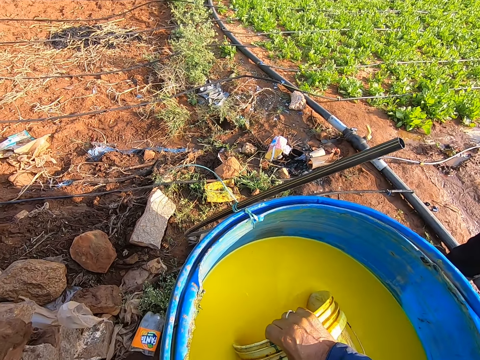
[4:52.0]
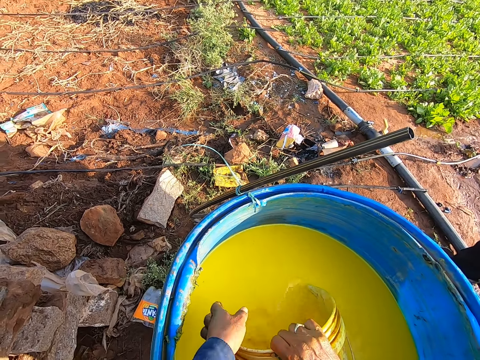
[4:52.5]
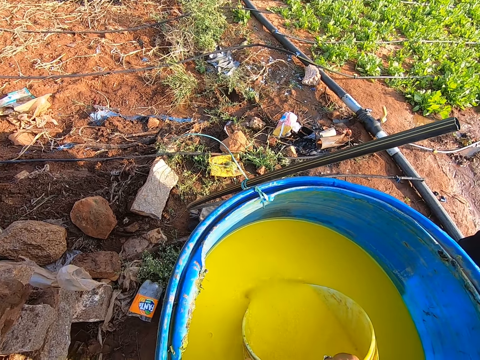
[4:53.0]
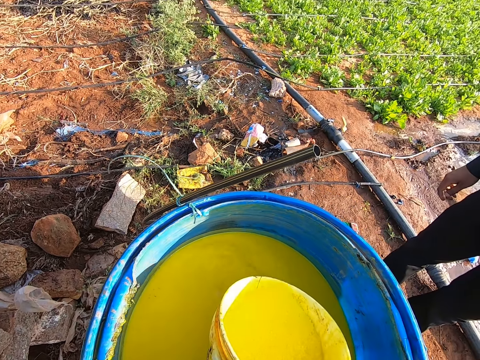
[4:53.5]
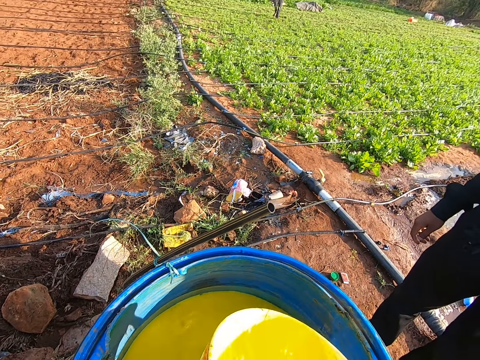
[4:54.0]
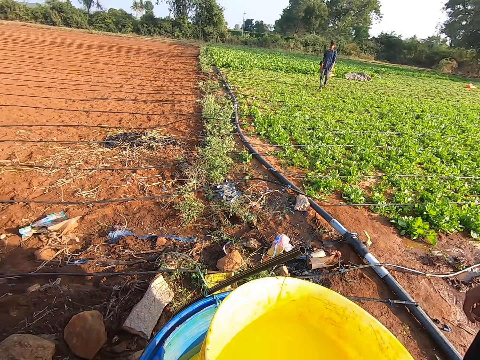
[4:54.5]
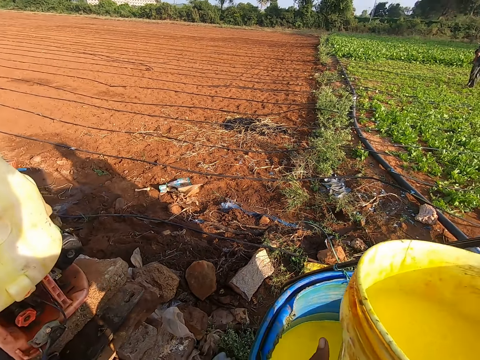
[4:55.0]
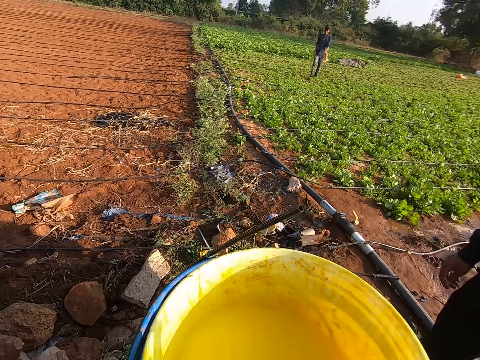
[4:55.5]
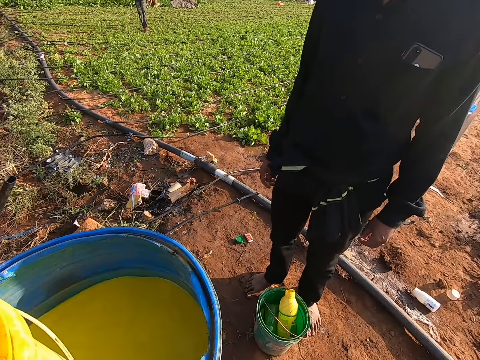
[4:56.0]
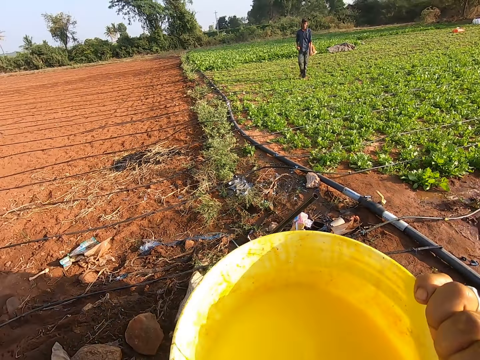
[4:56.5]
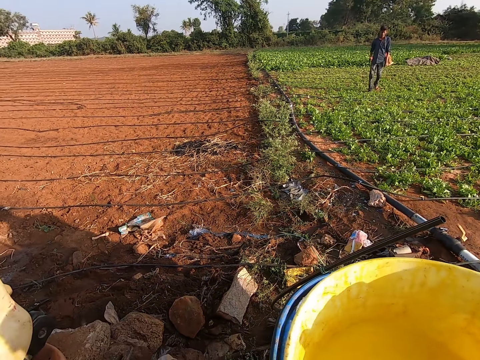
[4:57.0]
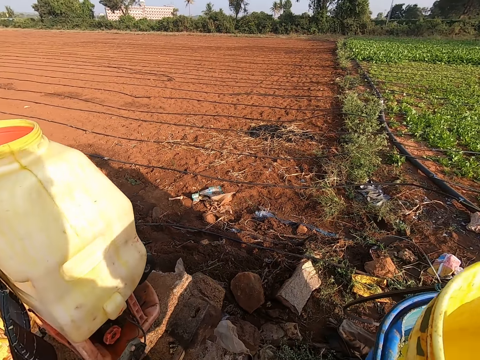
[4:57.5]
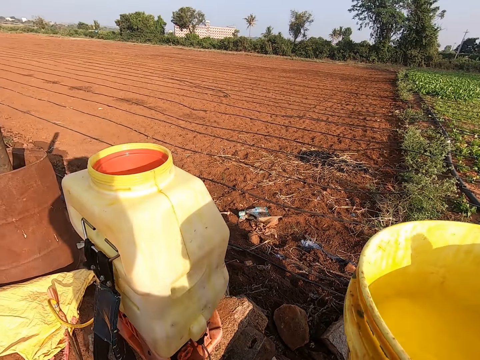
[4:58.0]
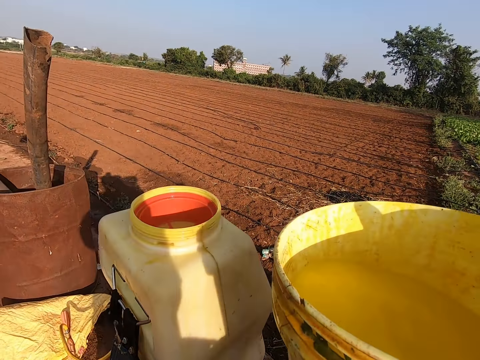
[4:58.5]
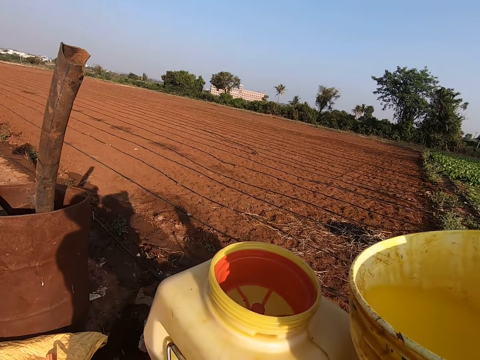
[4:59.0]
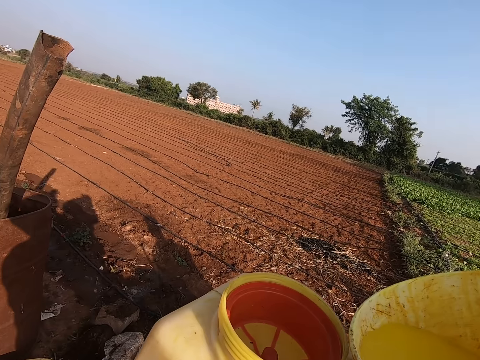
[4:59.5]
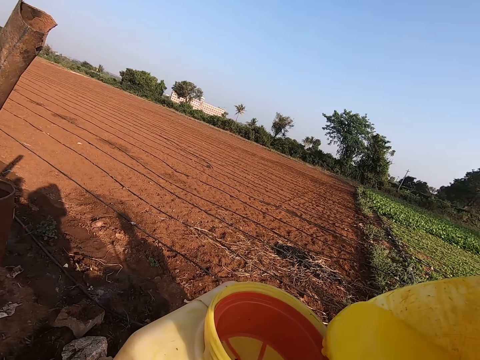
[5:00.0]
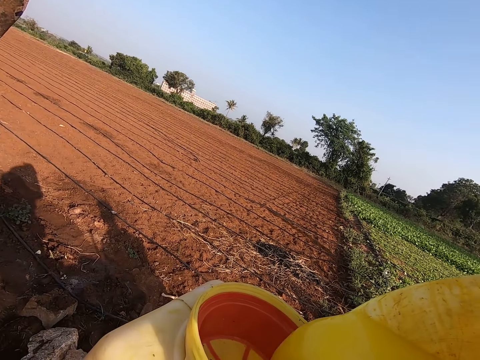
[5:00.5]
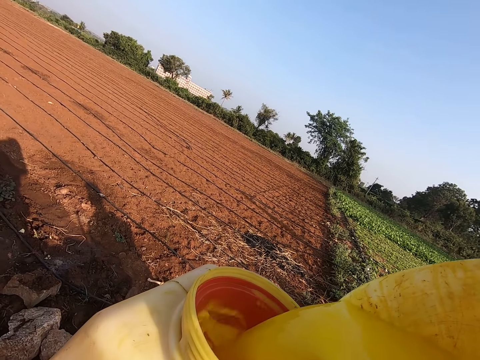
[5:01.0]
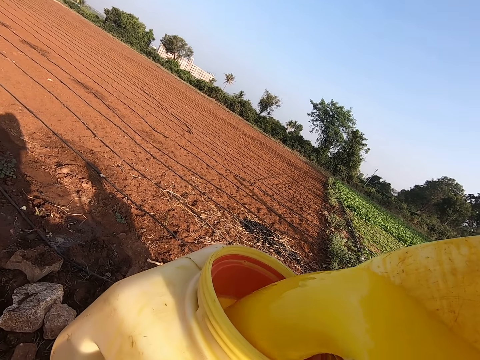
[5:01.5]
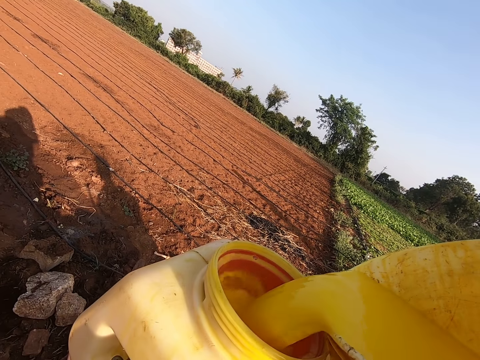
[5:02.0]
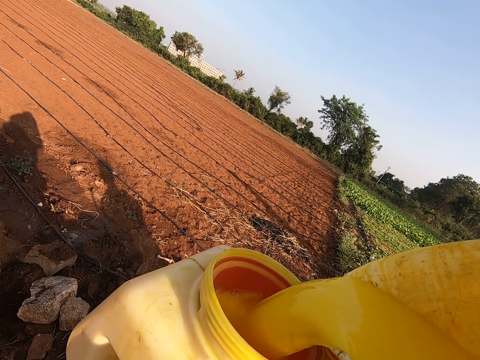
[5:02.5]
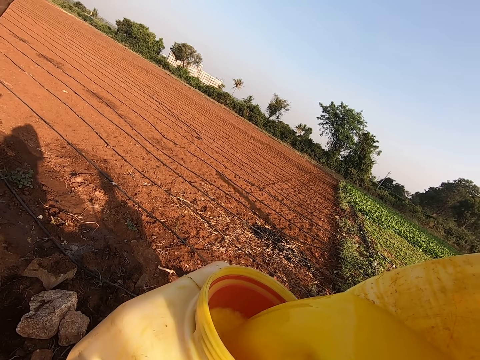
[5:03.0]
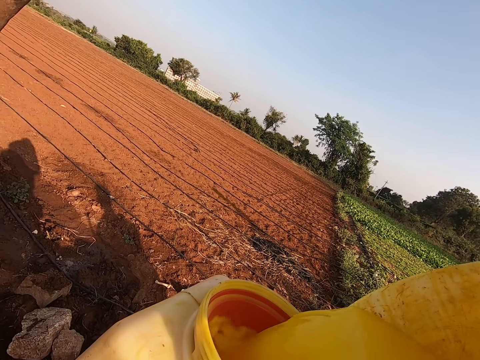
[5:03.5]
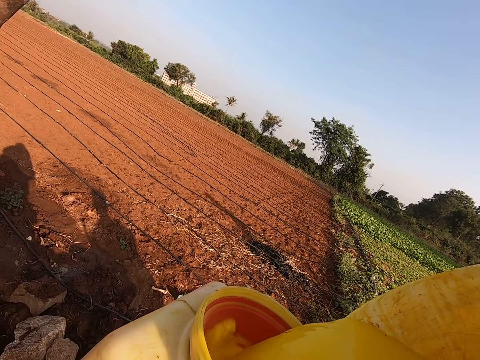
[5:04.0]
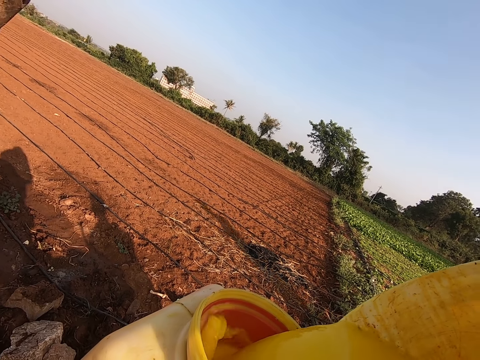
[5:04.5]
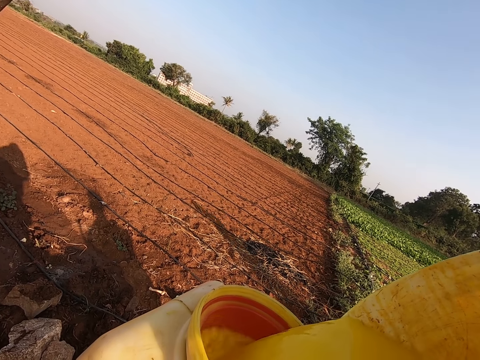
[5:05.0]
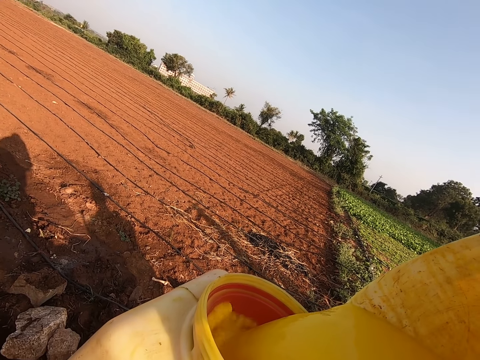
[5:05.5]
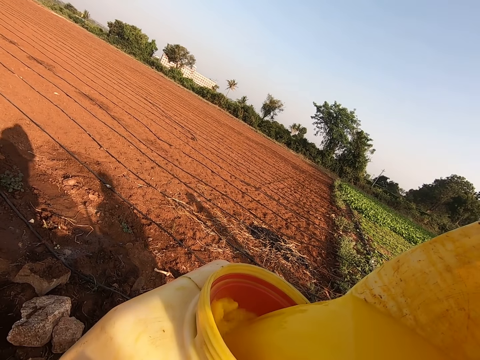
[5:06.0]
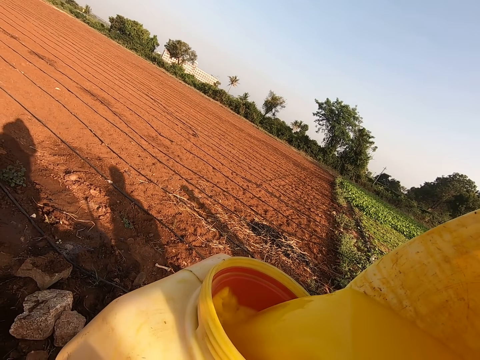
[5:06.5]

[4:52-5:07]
The camera wearer looks around. He carries the bucket. He pours chemical in the knapsack sprayer from the bucket in both hands.

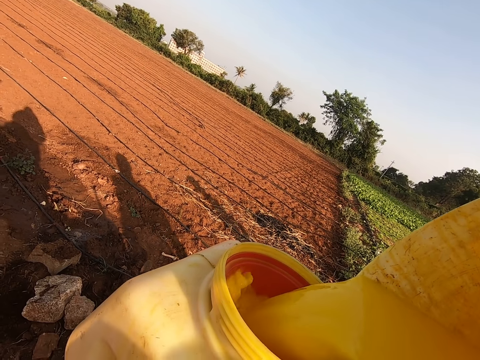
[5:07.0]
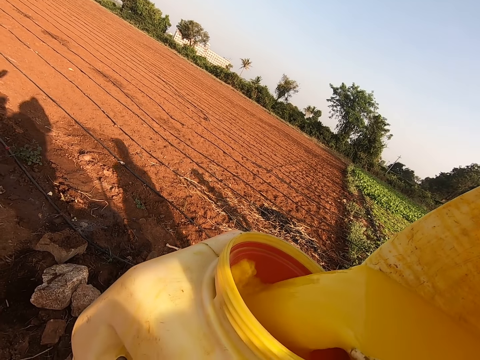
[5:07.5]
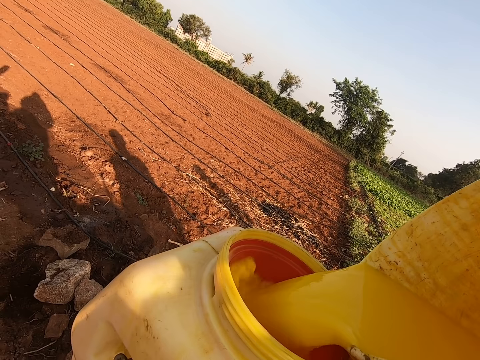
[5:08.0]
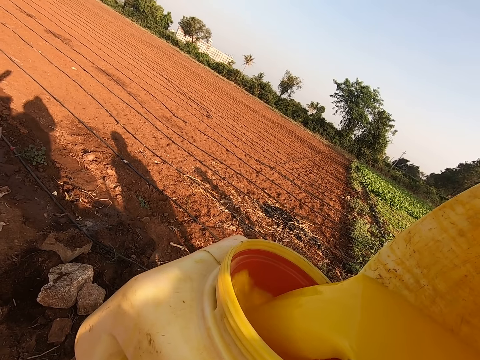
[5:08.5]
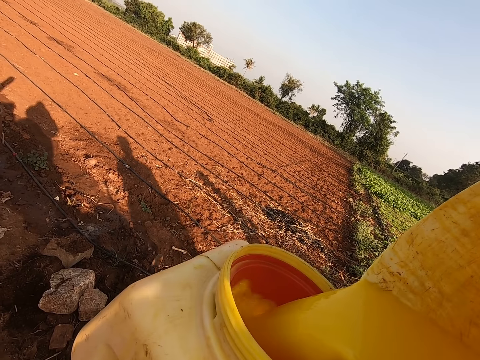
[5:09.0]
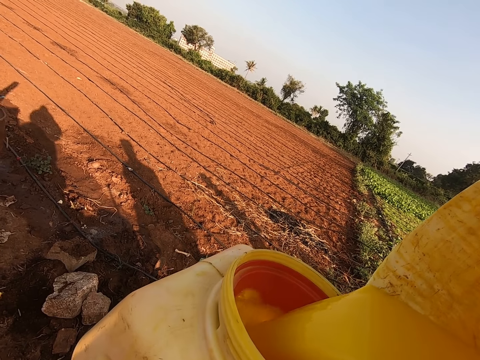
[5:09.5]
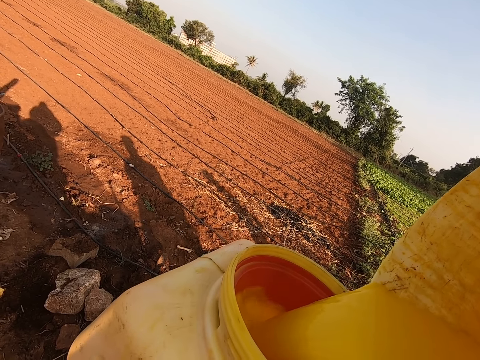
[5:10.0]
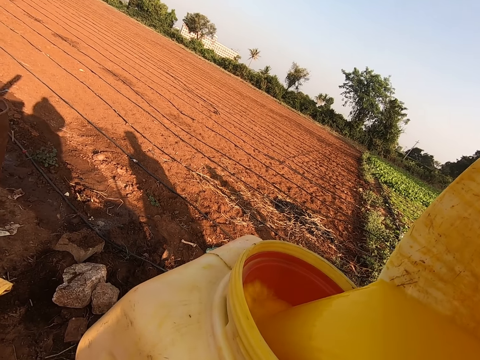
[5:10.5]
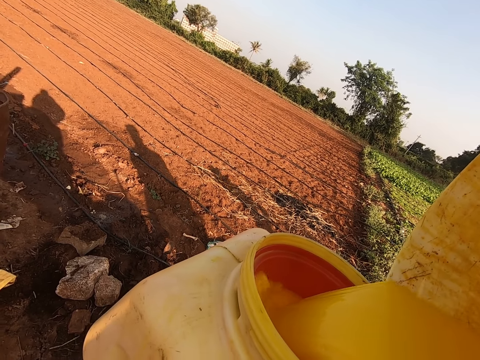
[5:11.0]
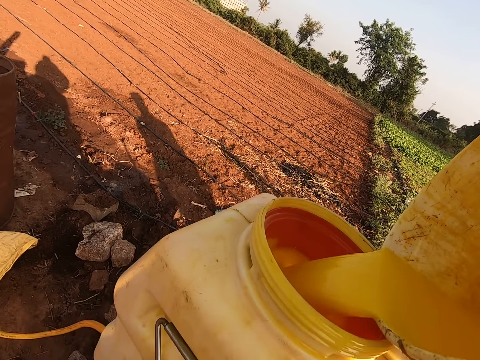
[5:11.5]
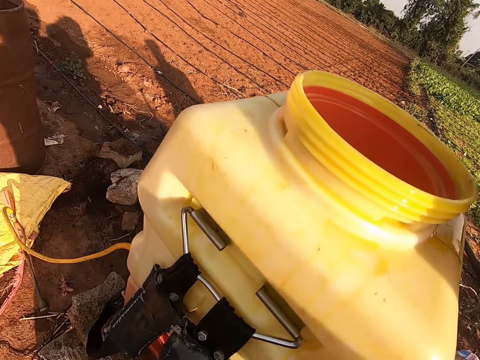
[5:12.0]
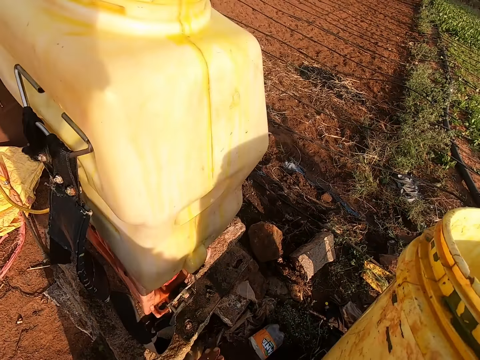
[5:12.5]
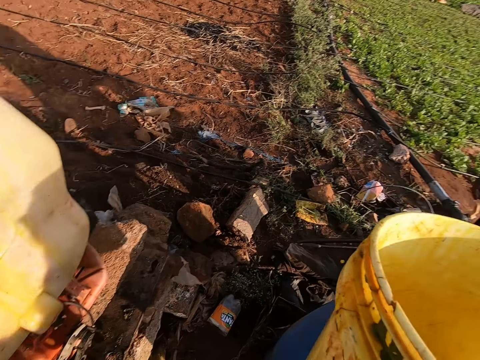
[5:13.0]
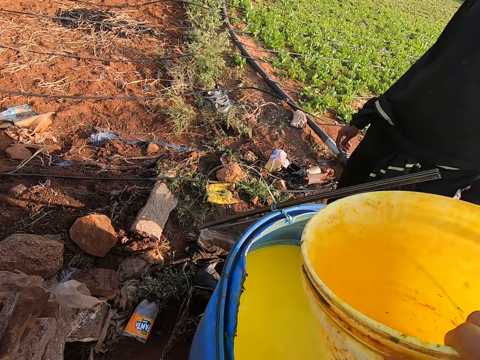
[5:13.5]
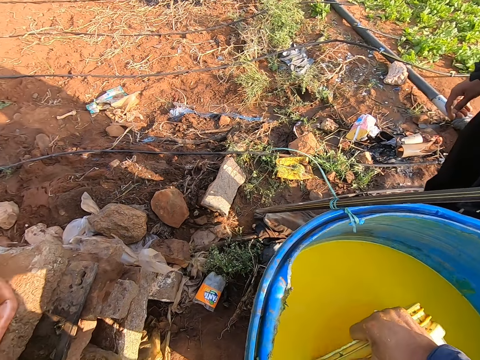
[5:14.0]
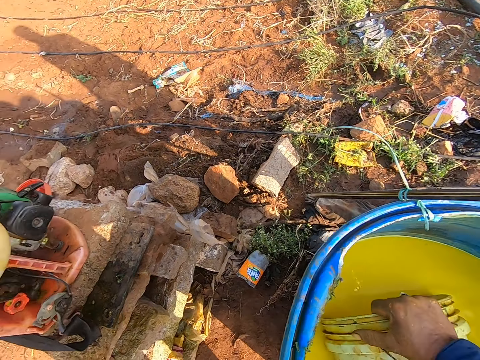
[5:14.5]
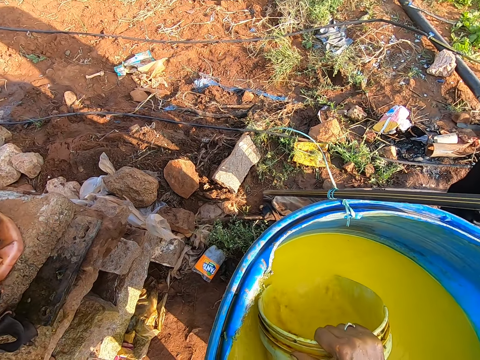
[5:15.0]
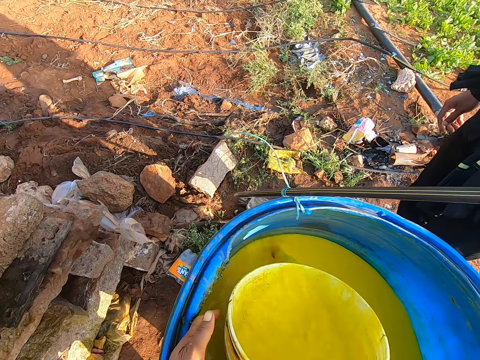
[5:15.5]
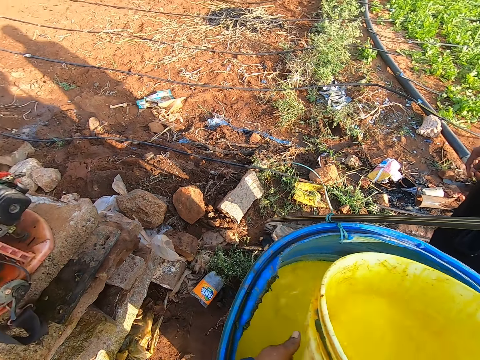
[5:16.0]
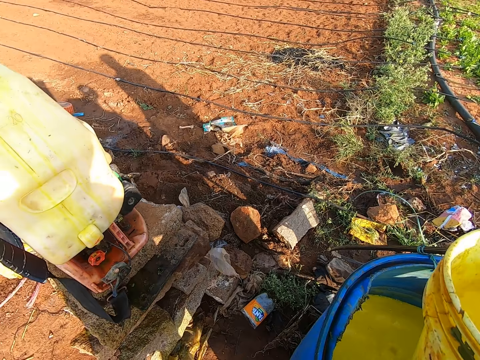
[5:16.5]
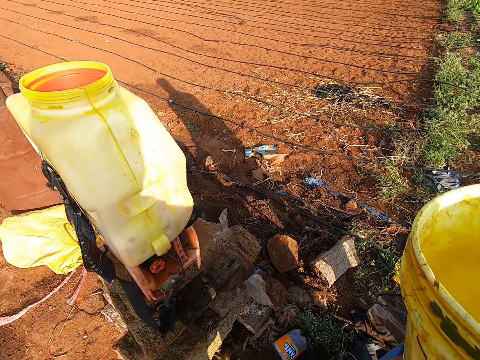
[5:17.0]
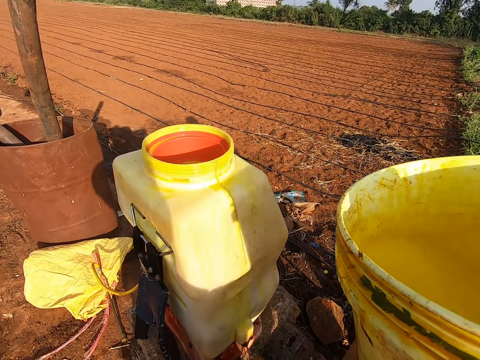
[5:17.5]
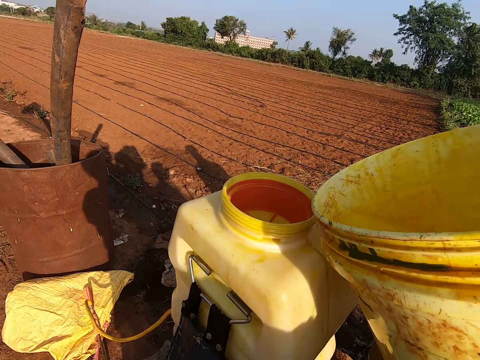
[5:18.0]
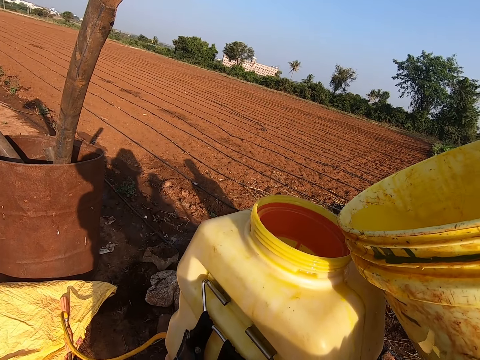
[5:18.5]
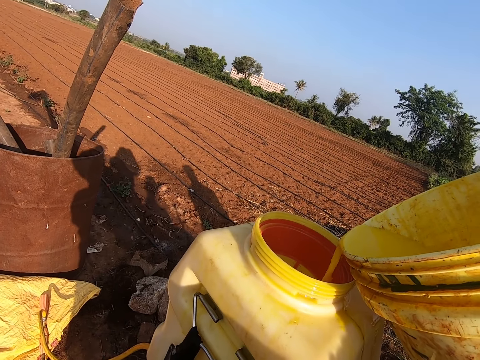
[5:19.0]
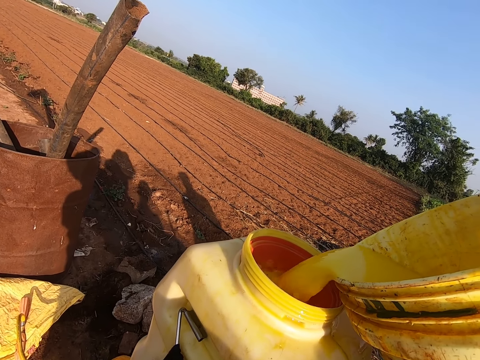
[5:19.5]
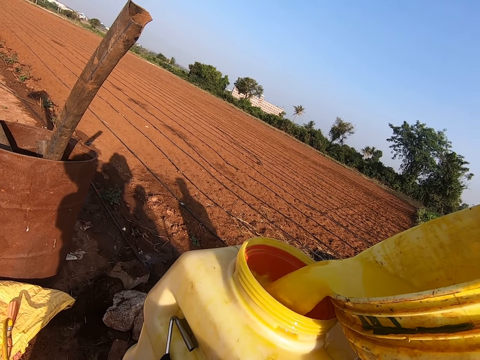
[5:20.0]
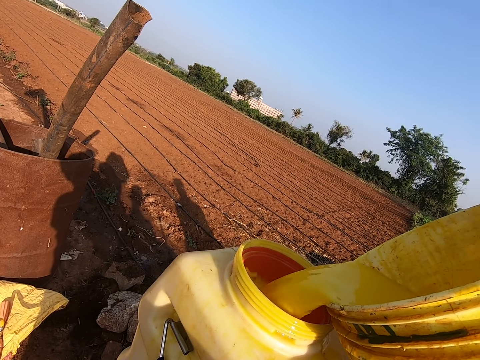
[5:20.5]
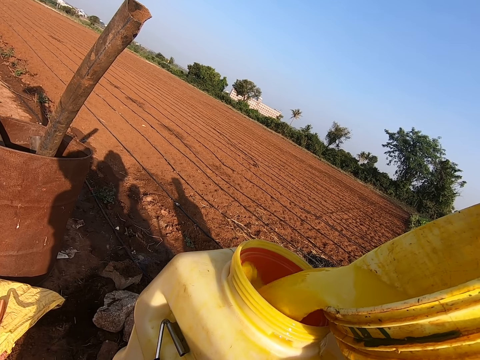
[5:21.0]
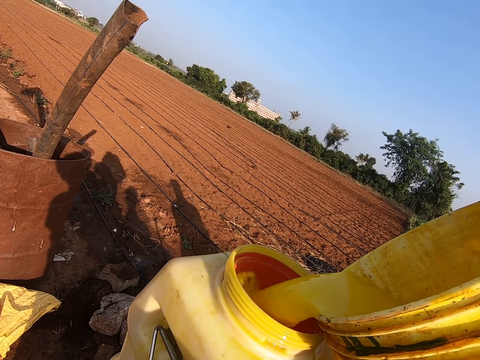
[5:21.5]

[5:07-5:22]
The camera wearer stops pouring liquid in the jerrycan. He takes chemical from the drum with the bucket in his right hand. He carries the bucket. He pours chemical in the knapsack sprayer from the bucket in both hands.
